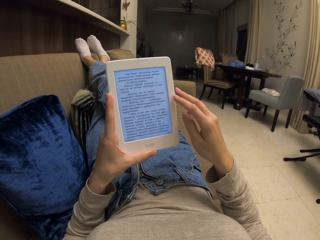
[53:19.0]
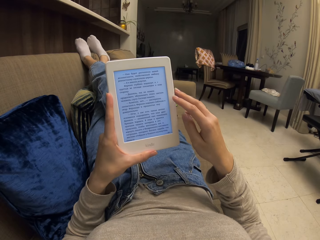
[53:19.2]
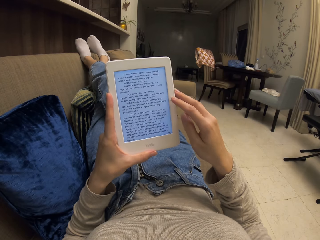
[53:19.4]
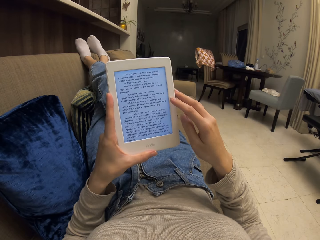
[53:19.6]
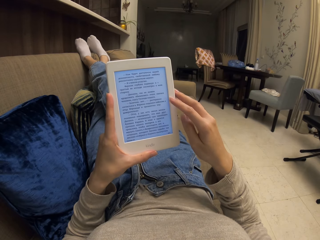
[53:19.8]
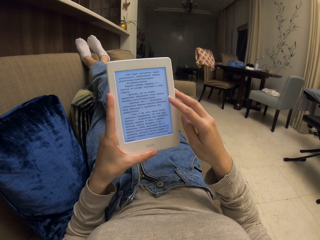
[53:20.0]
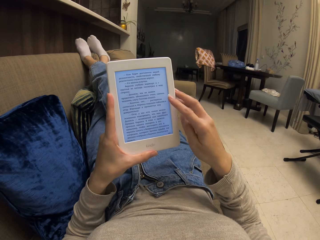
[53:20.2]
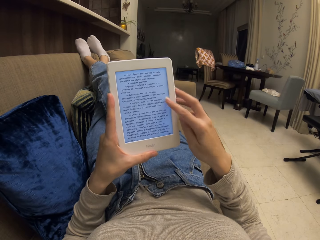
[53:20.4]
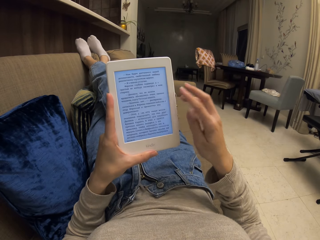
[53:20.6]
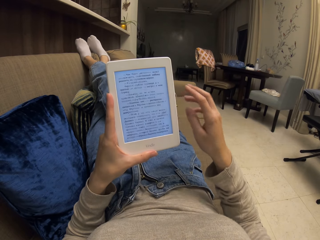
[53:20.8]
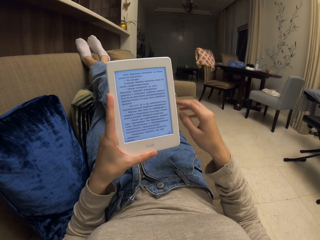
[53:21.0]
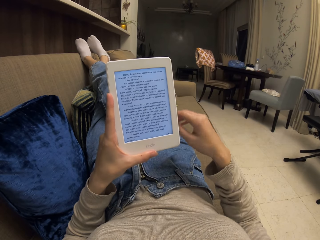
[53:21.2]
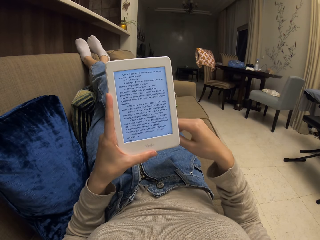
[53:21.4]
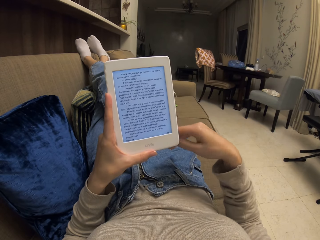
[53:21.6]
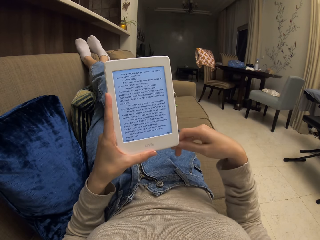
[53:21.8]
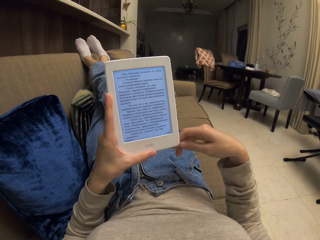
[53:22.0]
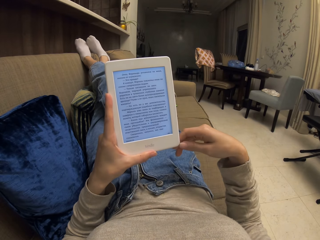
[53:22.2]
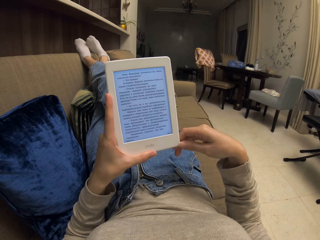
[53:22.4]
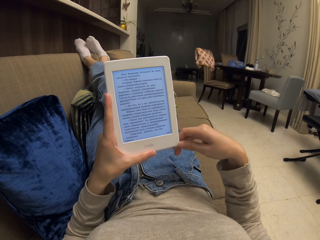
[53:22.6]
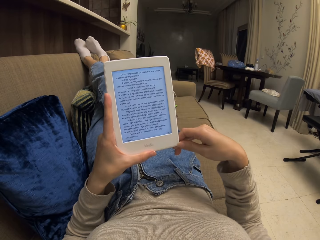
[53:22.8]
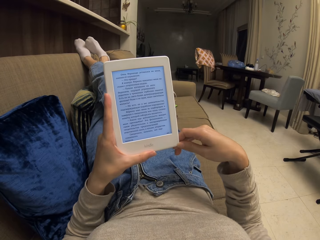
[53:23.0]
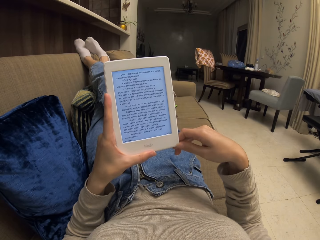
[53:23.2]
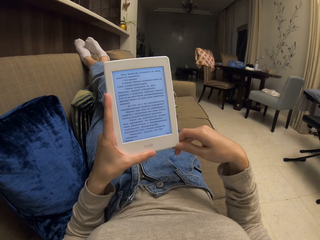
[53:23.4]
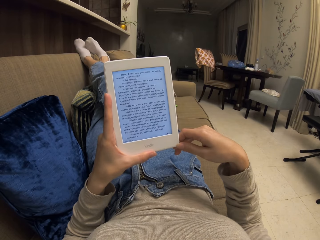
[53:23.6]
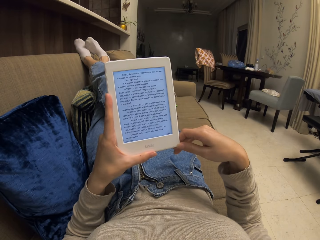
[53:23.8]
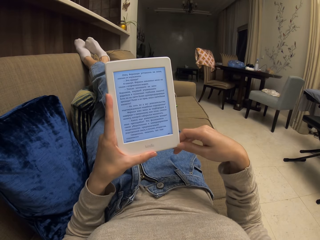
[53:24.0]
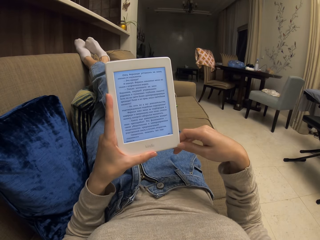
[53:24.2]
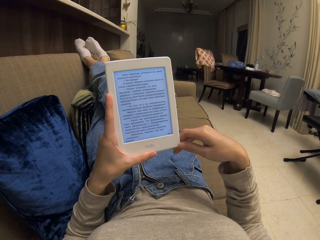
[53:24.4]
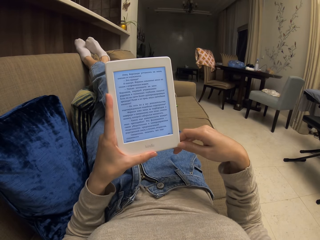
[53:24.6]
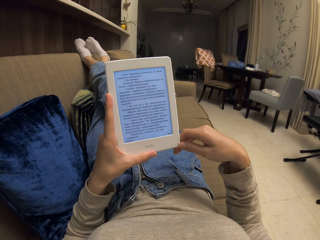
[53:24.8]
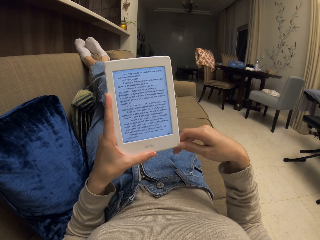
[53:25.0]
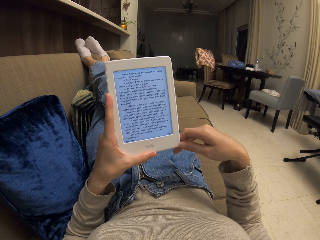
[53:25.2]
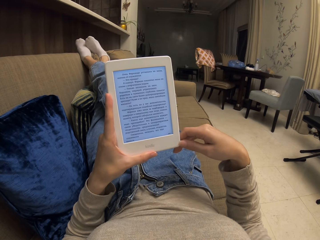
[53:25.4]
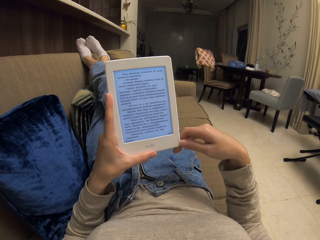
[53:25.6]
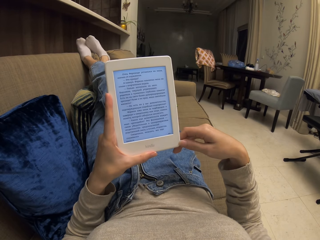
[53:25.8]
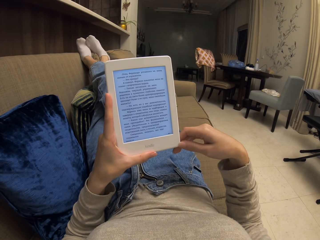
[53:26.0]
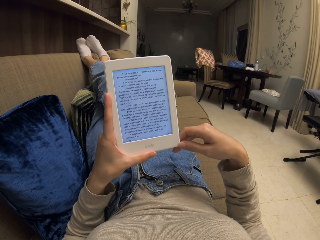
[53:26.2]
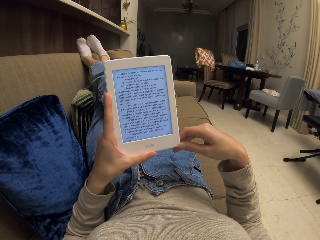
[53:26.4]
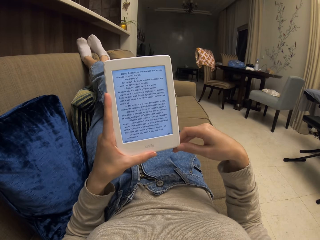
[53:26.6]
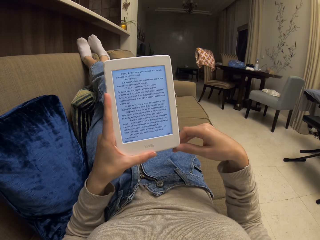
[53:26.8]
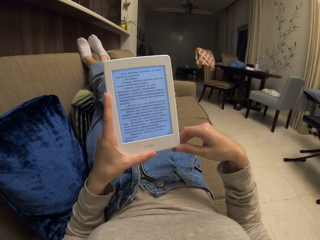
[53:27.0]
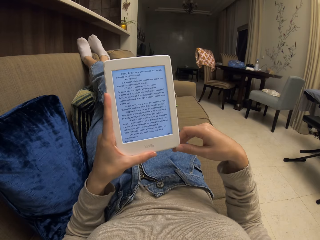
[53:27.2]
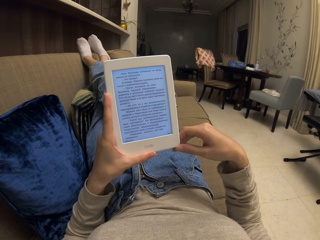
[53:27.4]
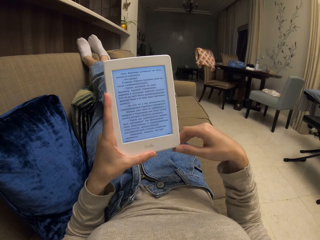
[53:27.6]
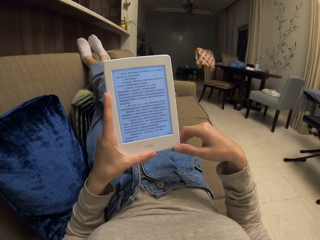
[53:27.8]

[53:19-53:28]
The camera wearer presses the screen of the phone. They stare at the screen of the phone. They touch the phone.

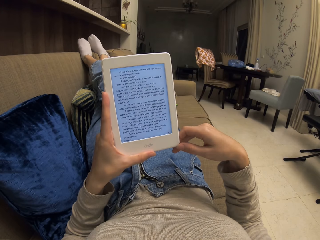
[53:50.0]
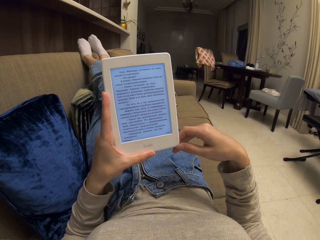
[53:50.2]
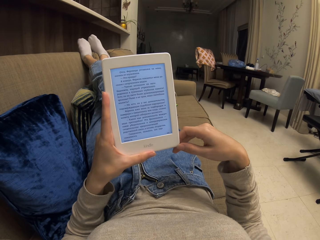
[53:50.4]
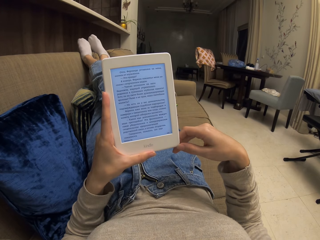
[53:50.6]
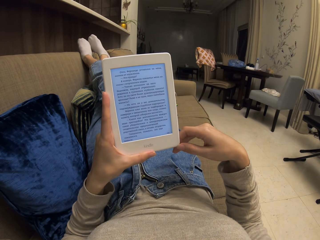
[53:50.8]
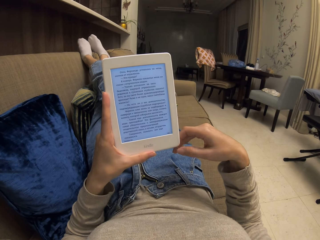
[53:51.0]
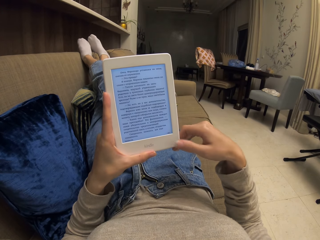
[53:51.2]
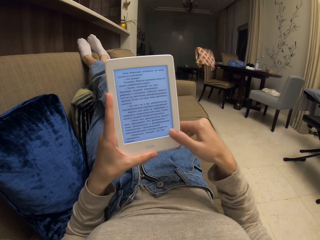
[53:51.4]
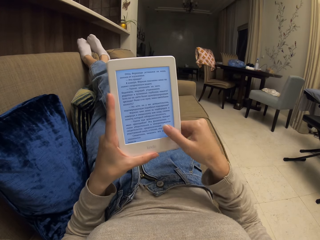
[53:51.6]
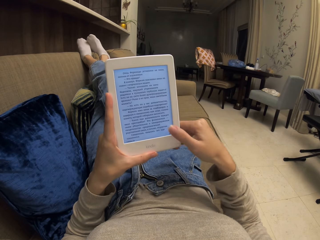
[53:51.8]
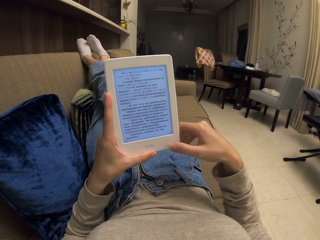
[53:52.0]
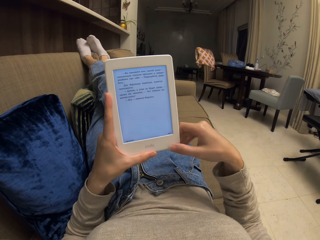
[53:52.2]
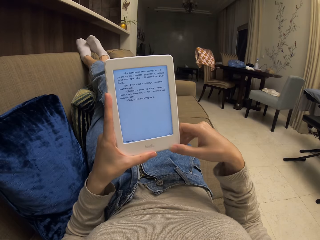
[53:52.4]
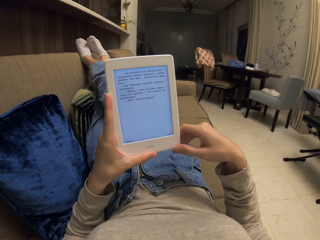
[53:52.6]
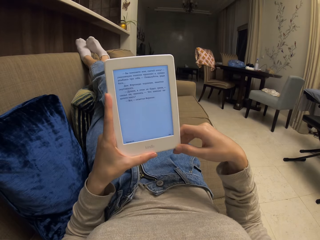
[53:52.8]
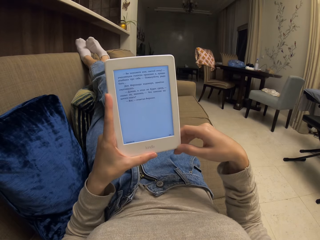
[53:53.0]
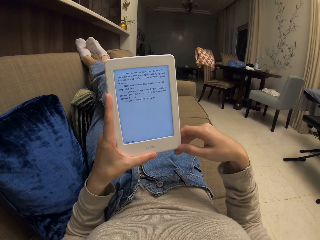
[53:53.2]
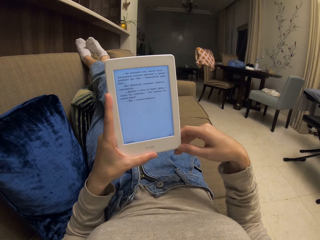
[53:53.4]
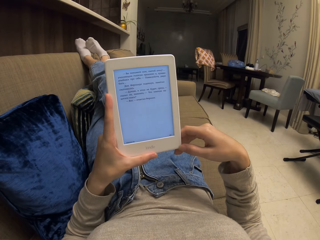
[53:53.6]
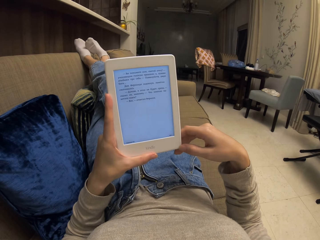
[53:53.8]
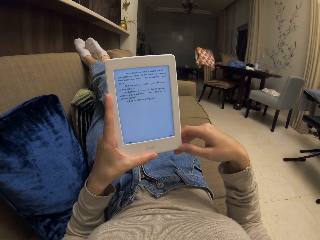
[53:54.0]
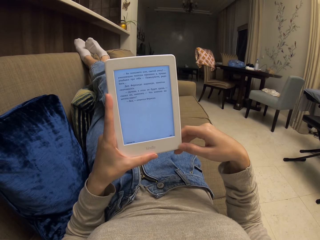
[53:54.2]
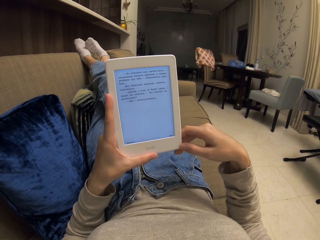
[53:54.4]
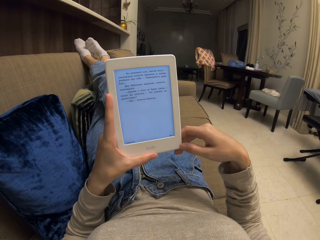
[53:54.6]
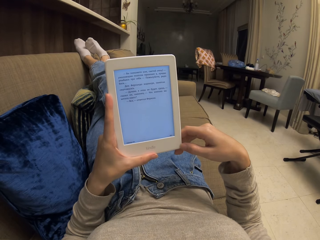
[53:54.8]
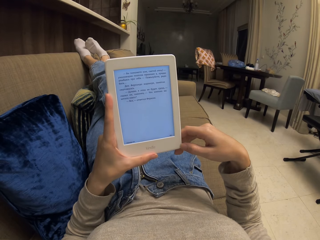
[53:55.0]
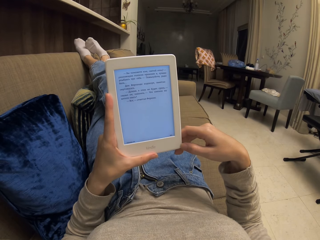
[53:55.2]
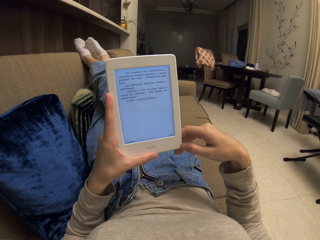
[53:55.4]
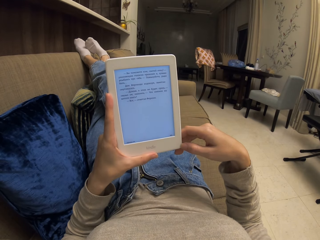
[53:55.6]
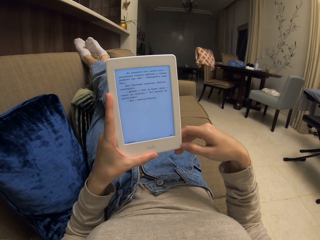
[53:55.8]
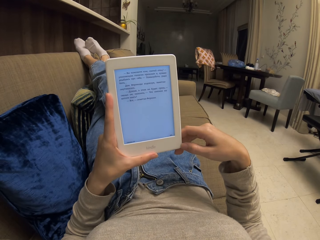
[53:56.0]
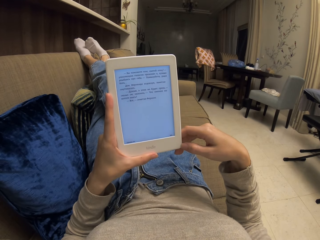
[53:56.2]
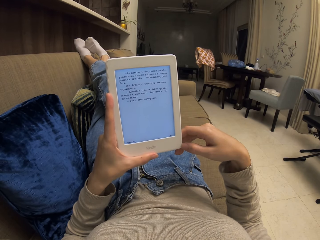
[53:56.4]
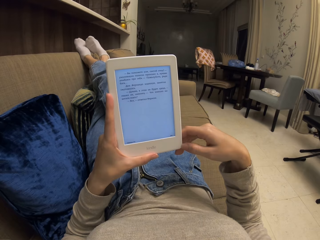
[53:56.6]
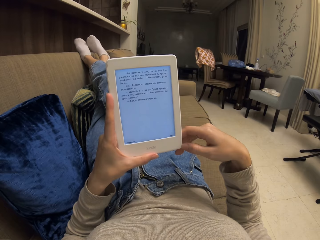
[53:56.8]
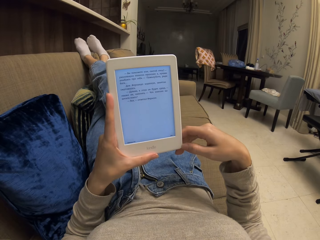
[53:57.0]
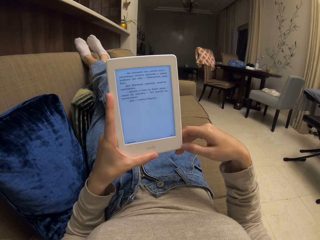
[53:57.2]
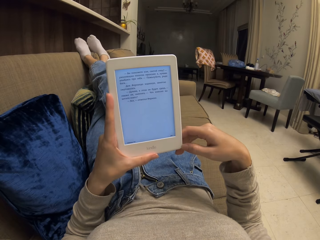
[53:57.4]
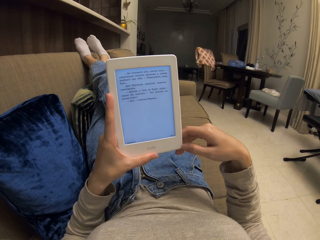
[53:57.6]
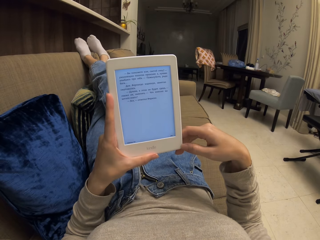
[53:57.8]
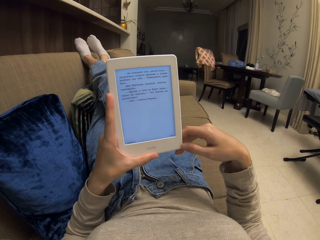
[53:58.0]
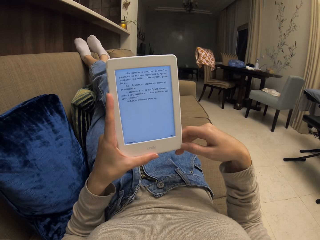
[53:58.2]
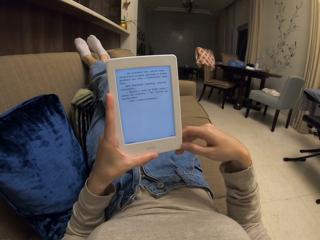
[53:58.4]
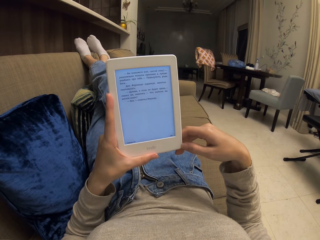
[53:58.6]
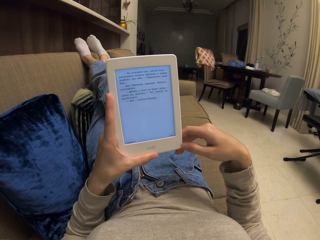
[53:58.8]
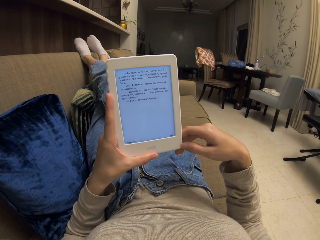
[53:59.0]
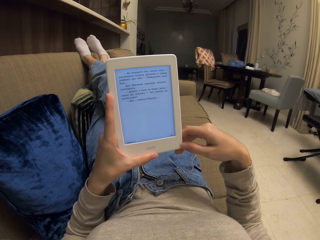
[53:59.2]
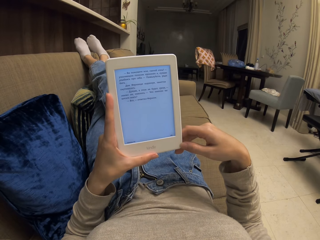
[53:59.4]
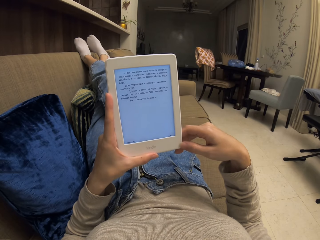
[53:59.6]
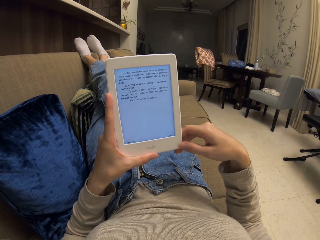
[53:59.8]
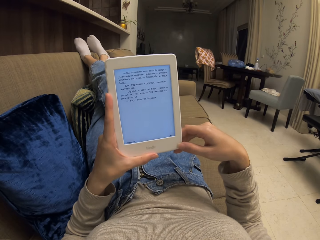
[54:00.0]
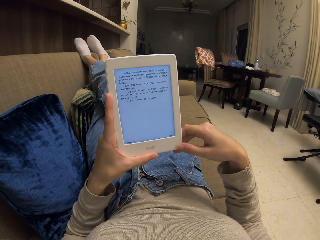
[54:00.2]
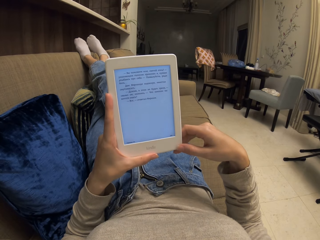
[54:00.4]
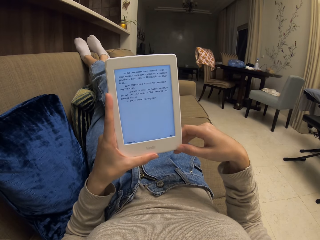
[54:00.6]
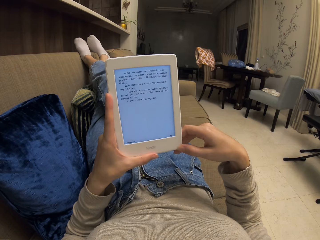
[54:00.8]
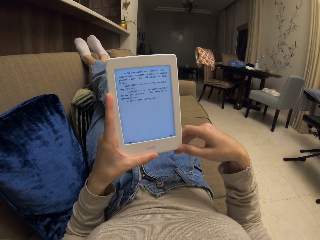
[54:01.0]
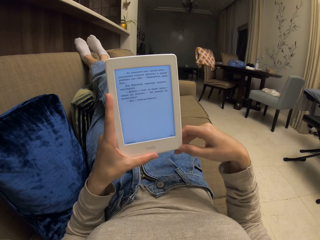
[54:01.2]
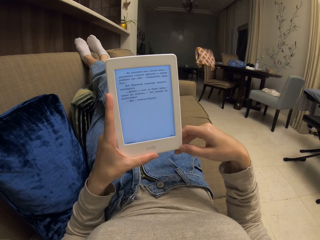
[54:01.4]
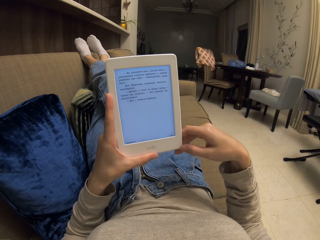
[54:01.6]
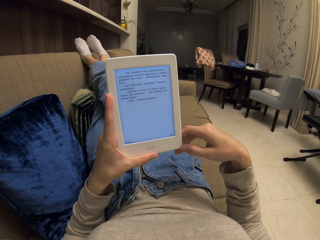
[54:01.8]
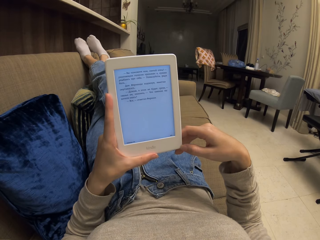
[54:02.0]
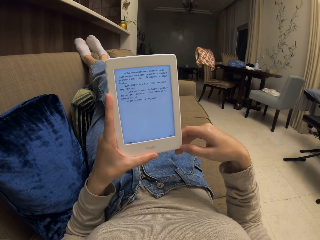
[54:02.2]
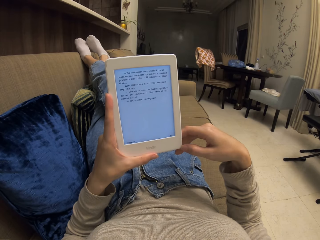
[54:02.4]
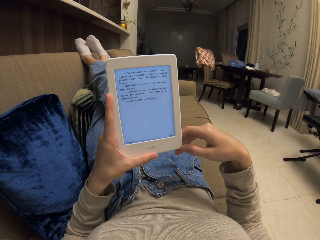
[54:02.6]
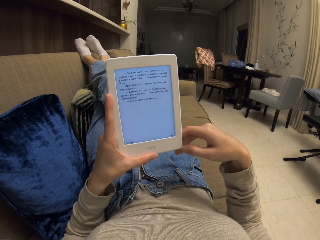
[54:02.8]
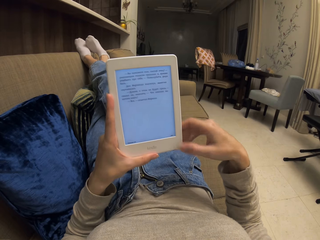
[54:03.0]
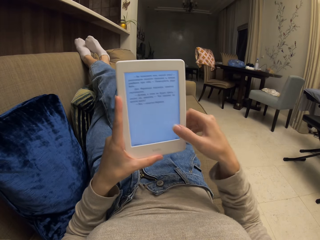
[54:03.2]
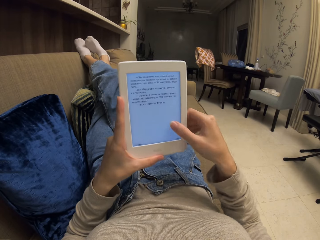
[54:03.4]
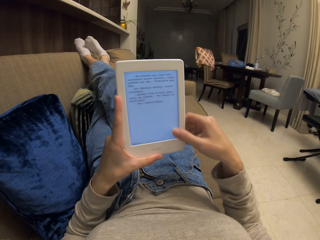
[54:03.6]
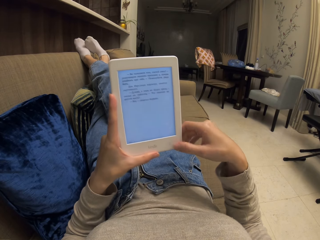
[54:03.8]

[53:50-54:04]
The camera wearer presses the screen of the phone. They stare at the screen of the phone. They touch the phone. They press the screen of the phone.
